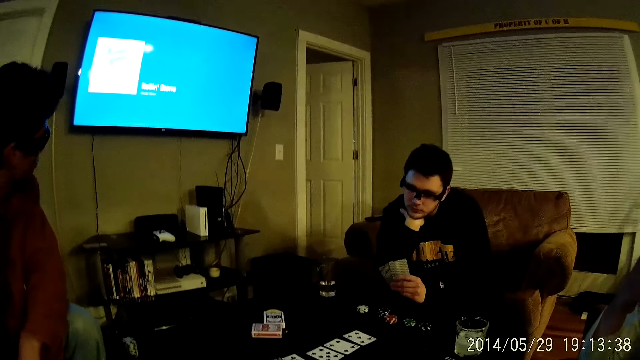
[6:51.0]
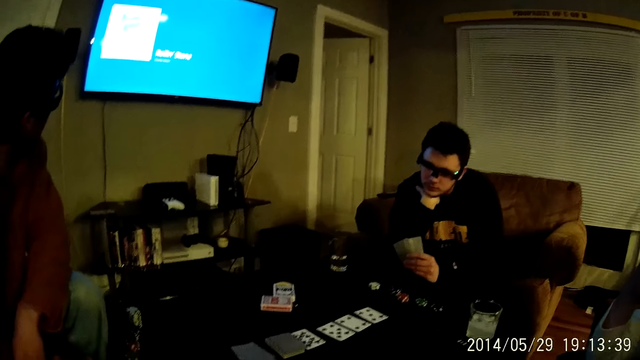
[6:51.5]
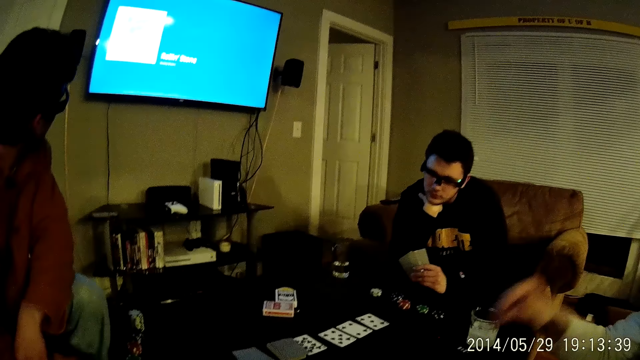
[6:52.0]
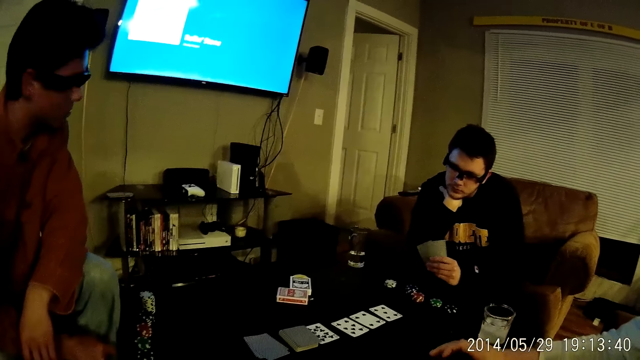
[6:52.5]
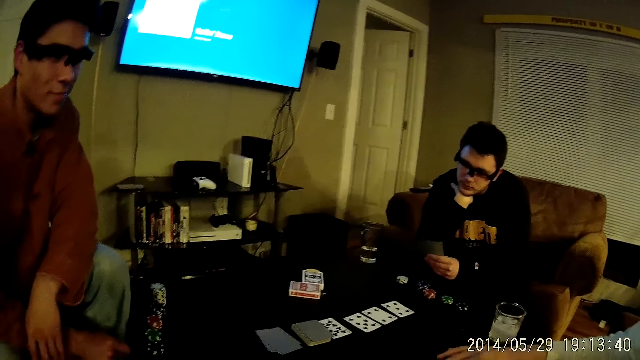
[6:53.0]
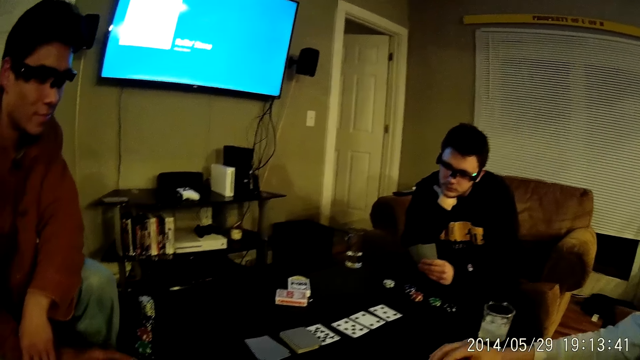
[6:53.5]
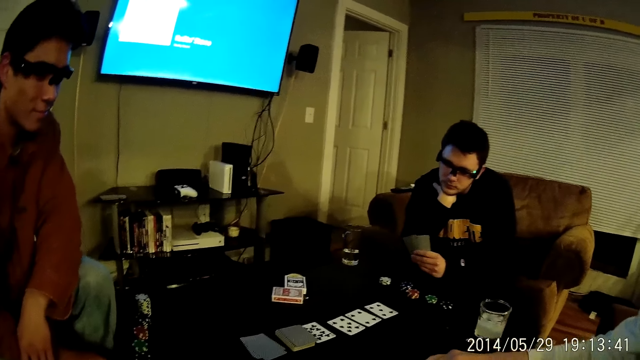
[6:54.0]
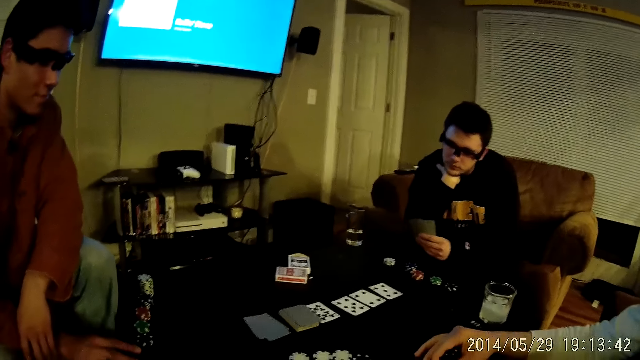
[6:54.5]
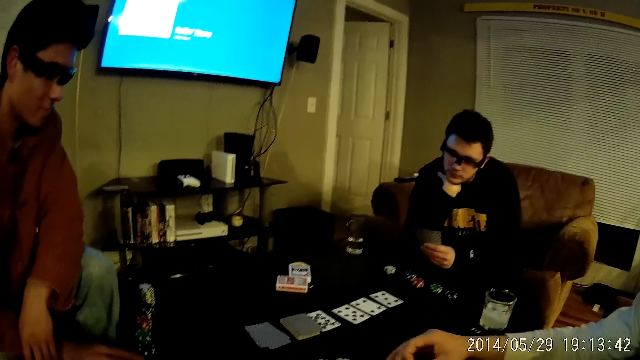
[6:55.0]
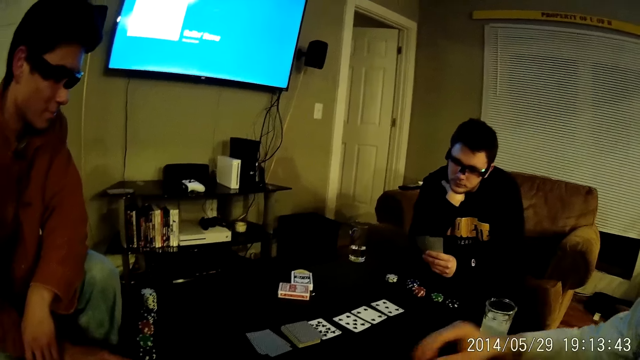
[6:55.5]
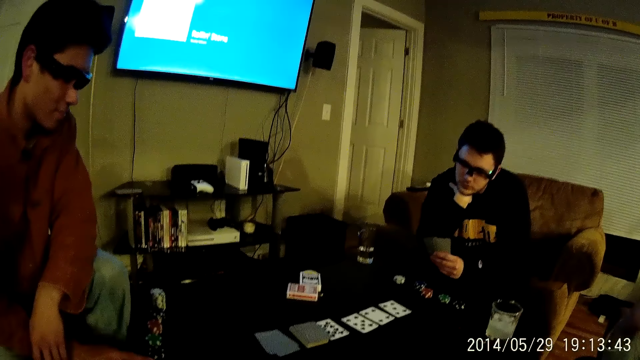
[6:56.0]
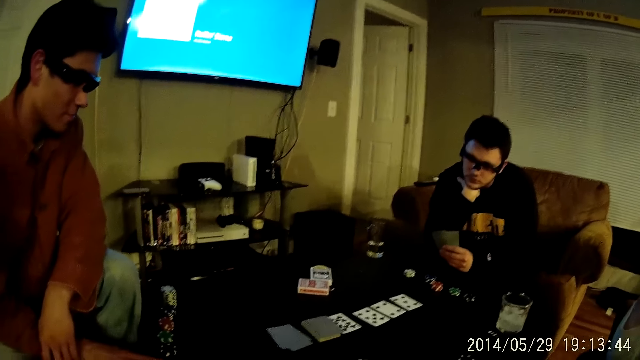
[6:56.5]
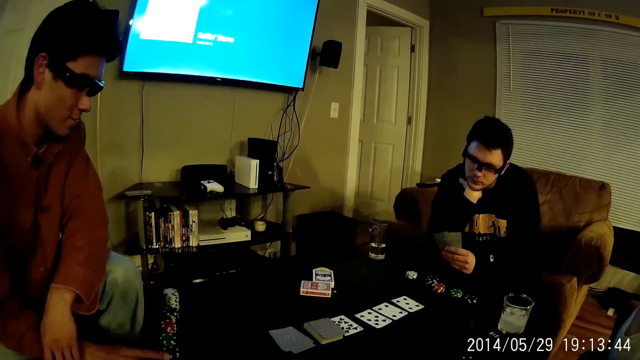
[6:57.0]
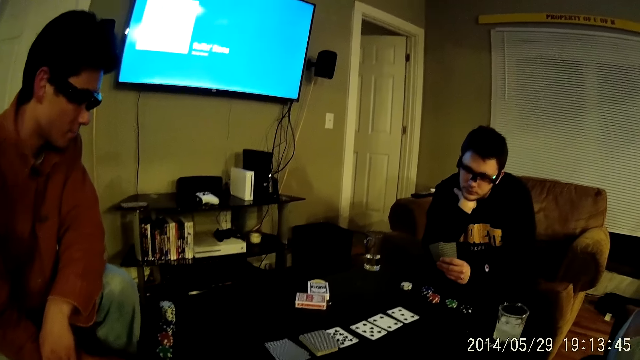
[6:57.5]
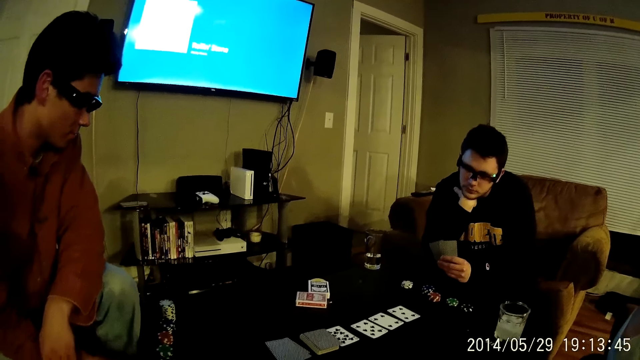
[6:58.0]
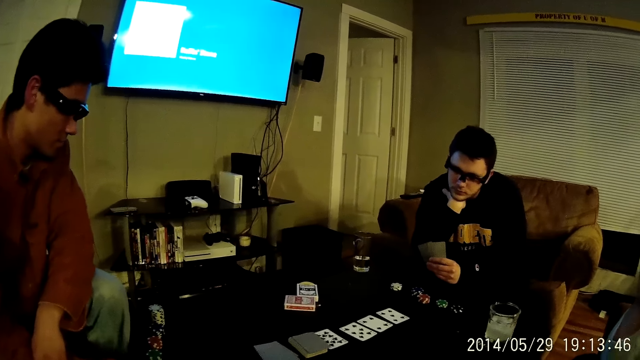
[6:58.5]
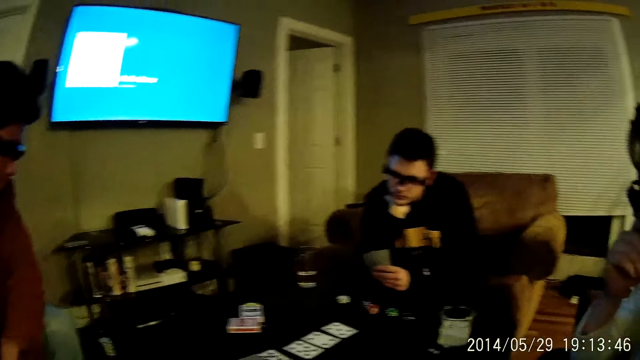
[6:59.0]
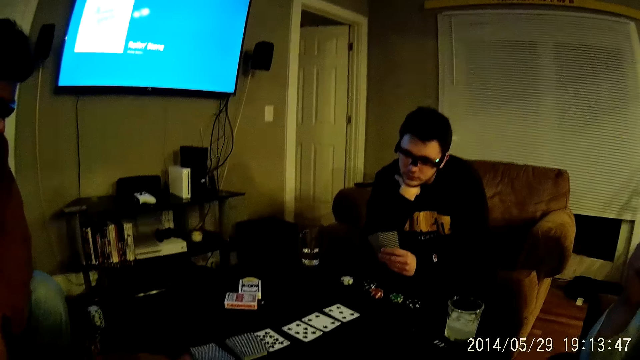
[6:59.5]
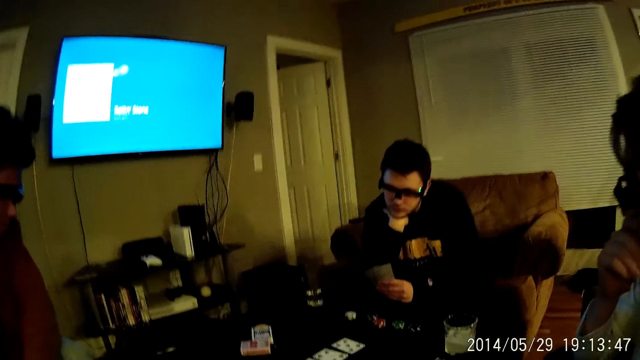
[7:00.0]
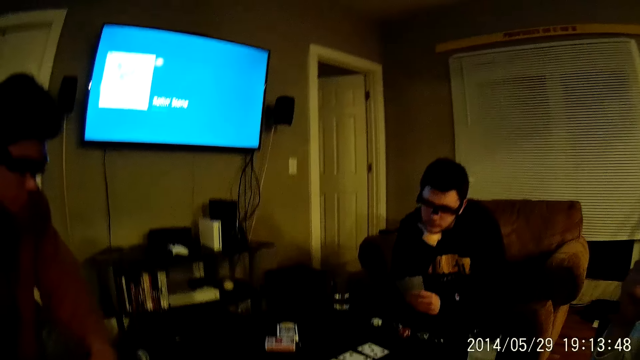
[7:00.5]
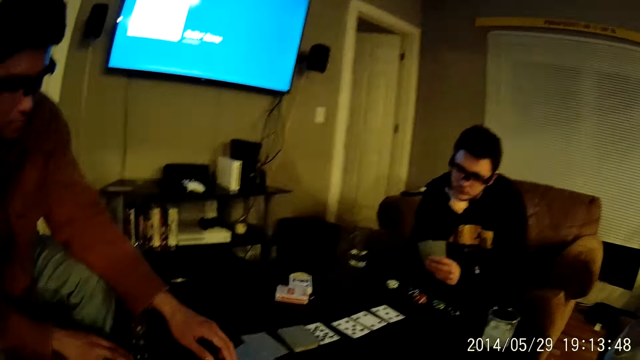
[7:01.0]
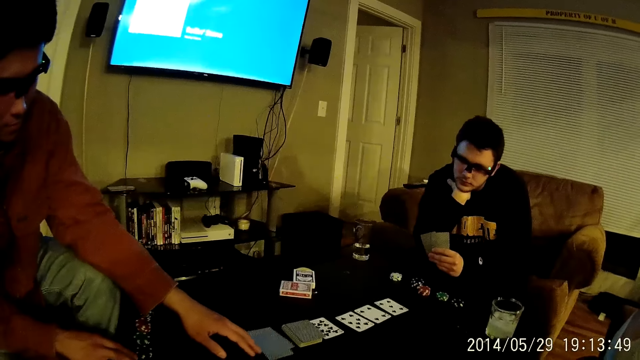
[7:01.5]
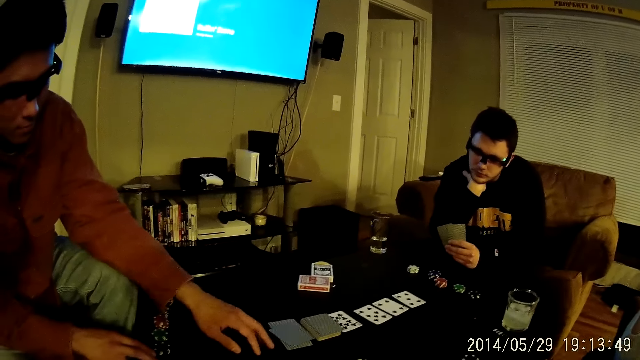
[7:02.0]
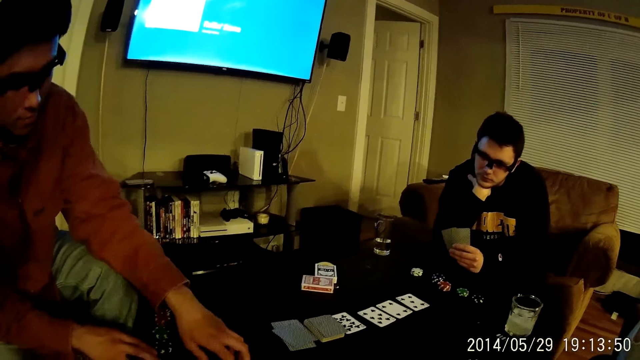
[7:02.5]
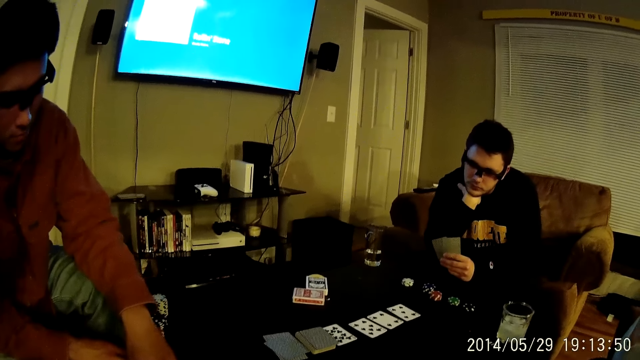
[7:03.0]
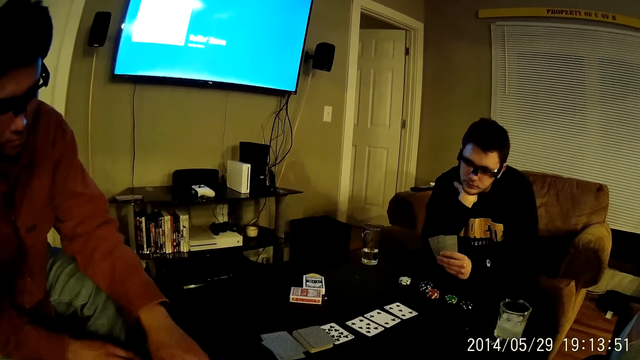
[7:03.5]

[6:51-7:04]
A man drops a poker chip from the poker stack on the table with his right hand. The man stretches the hand. The man taps the table with his right hand fingers. The man puts the dice on the table. Another man picks up a card on the table with his right hand. The first man shifts the card on the table with his left hand.

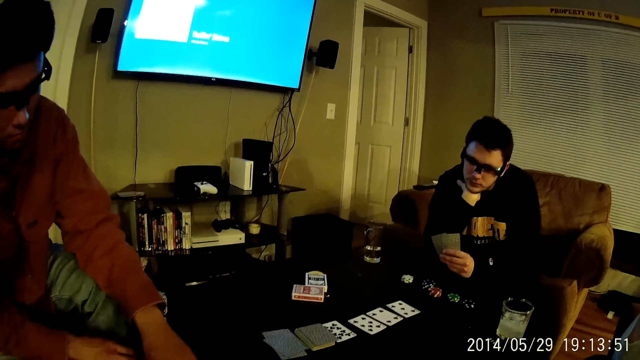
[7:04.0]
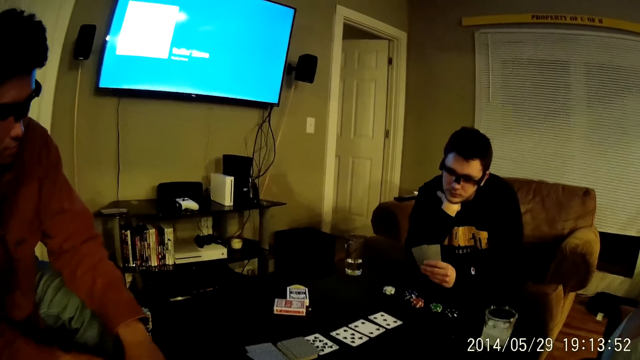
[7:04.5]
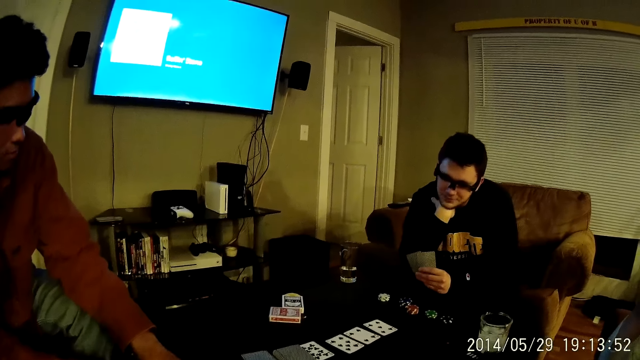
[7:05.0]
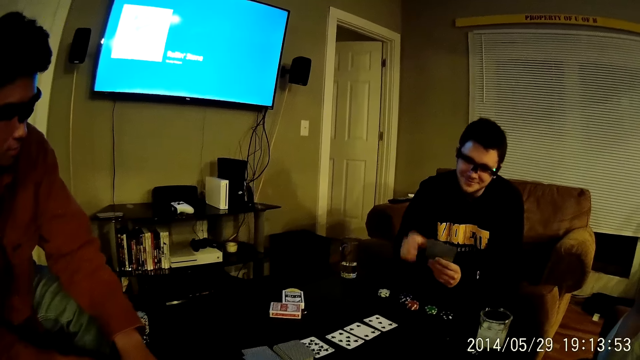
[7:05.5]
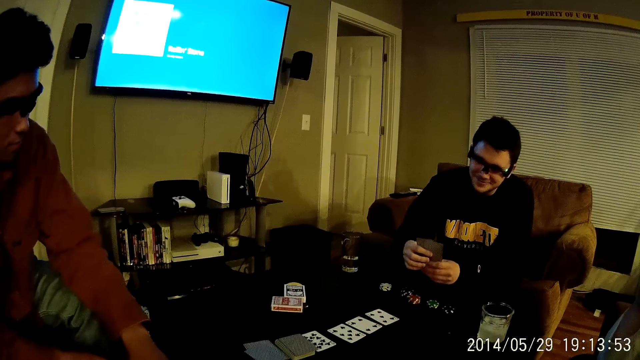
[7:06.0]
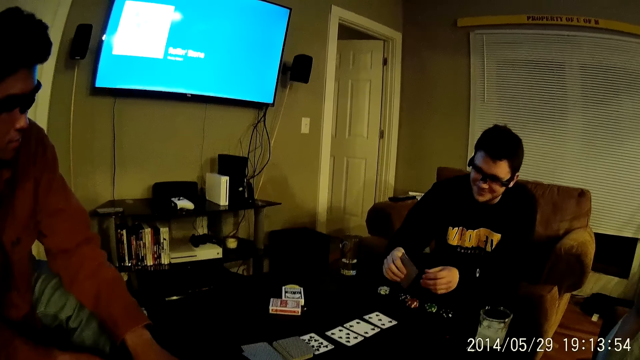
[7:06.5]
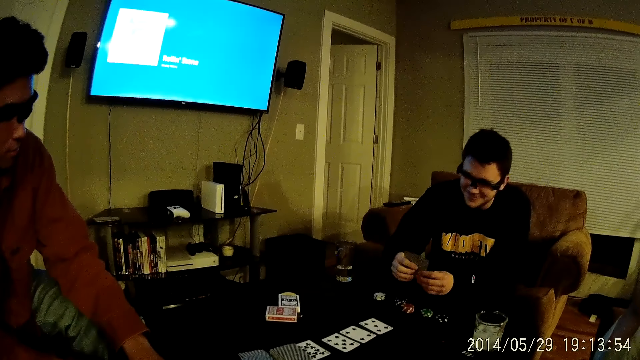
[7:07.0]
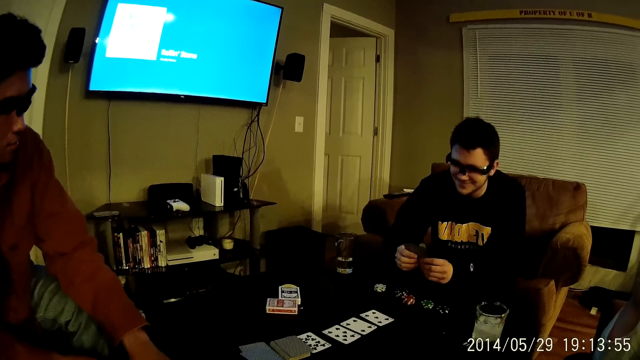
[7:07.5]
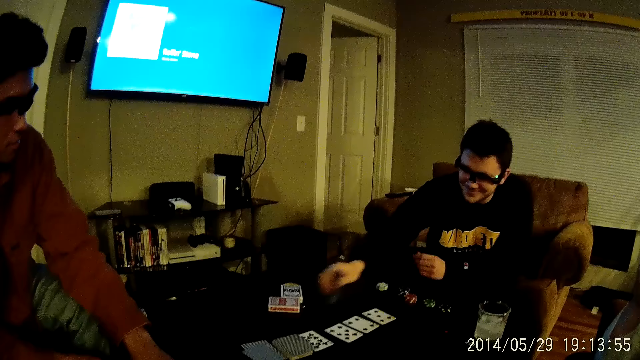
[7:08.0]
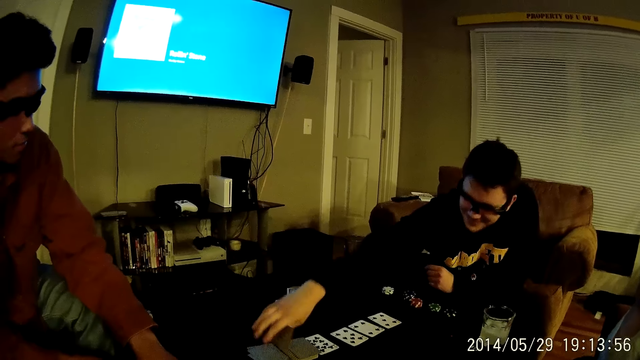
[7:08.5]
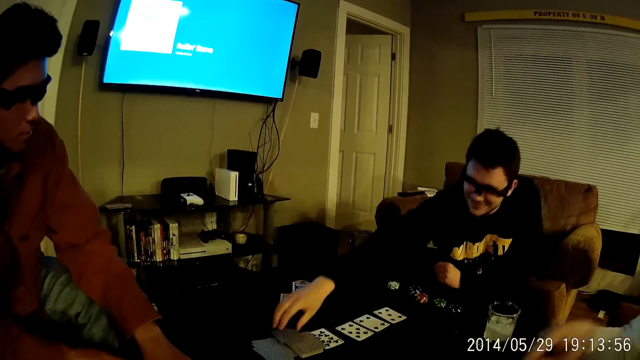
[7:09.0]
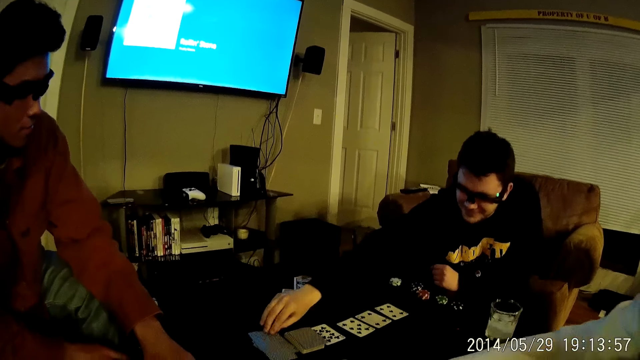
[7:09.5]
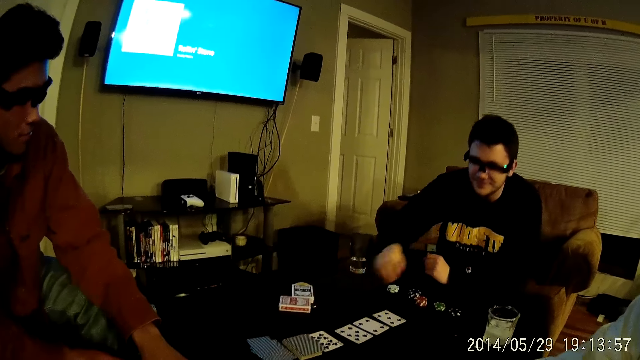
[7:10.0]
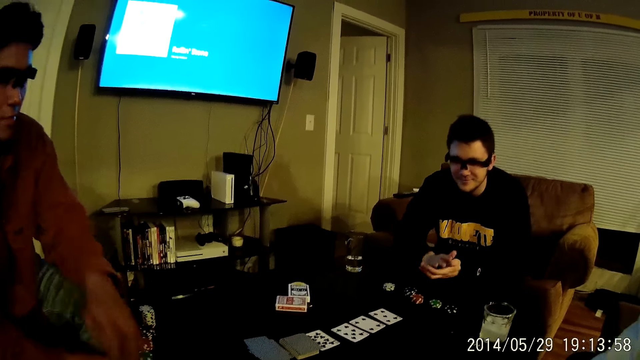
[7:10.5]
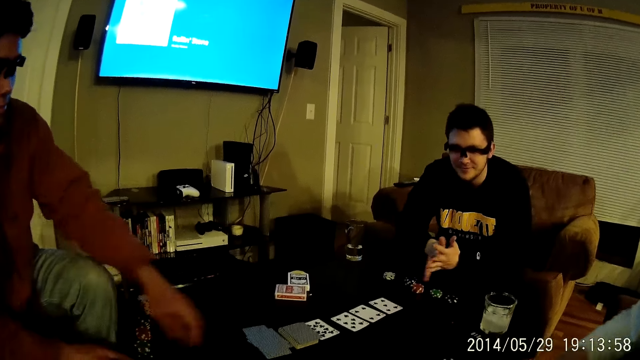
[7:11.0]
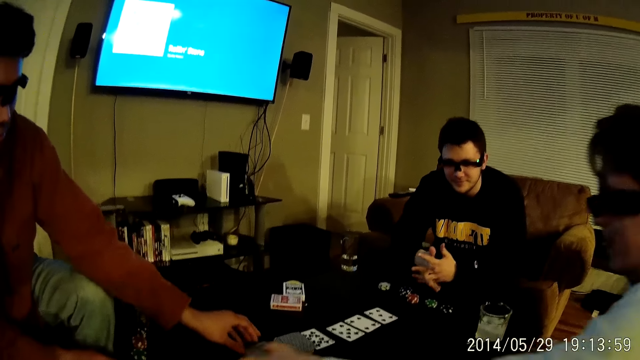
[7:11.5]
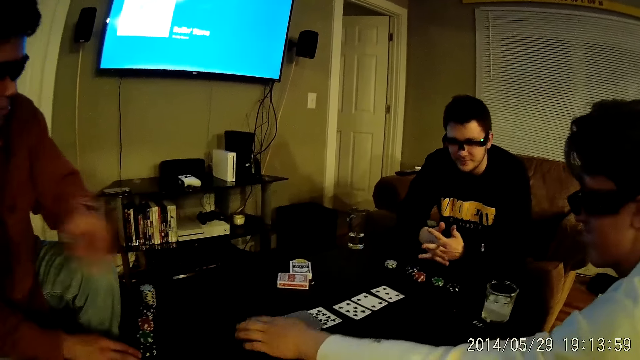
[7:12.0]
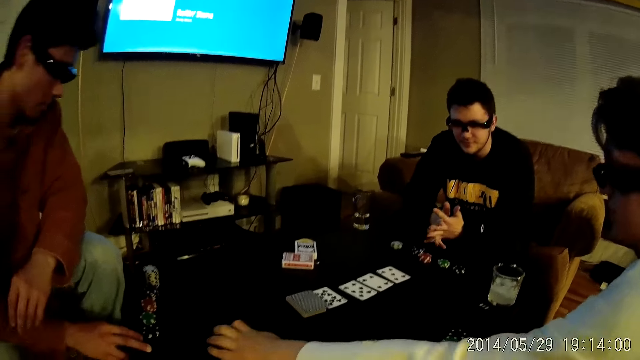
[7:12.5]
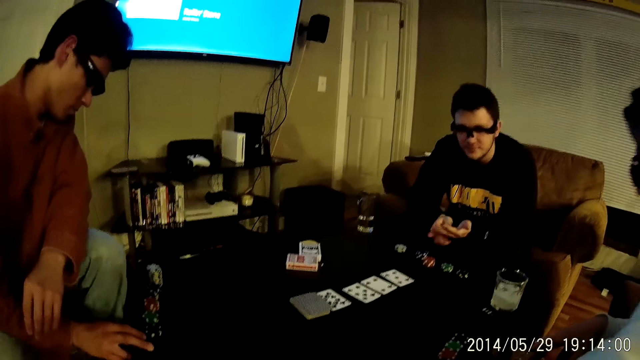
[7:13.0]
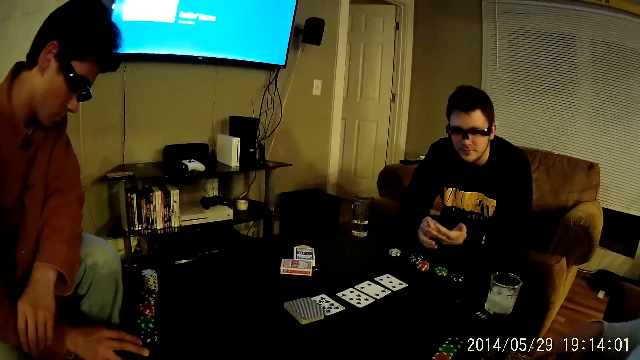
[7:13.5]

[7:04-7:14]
A man holds the cards in both hands. The man drops the card in his right hand on the table. The man drops the card in his right hand on the table again. The man adjusts the card on the table with his right hand. The camera wearer rubs the hands together. The man rubs both hands together. Another man touches the card. A third man moves some cards from the table with his left hand.
